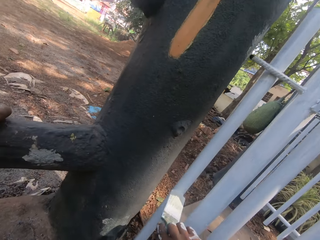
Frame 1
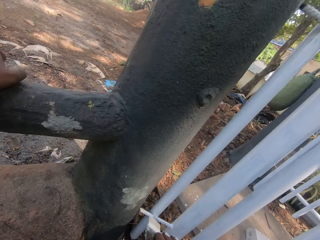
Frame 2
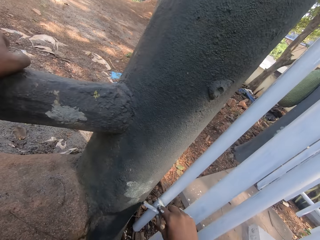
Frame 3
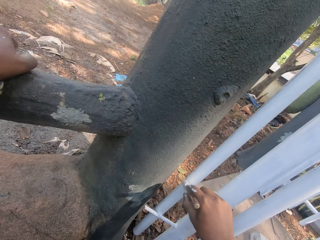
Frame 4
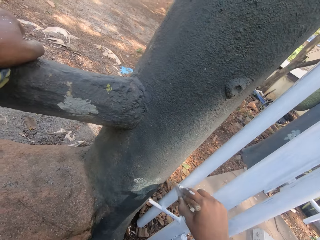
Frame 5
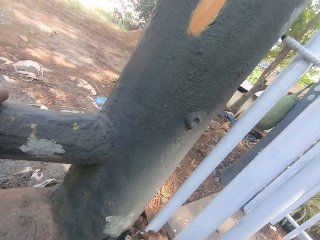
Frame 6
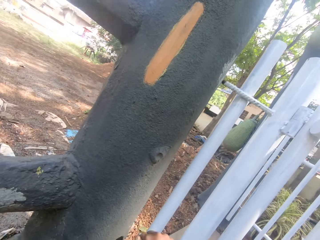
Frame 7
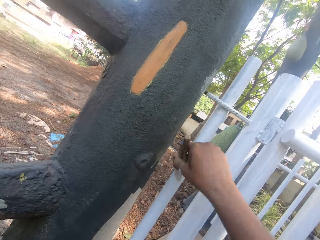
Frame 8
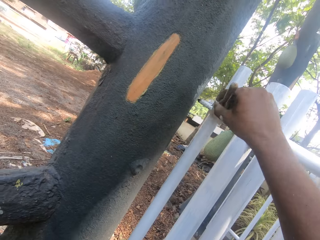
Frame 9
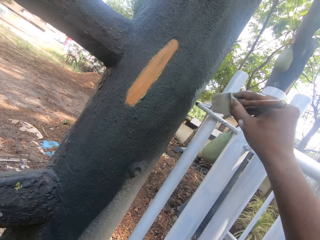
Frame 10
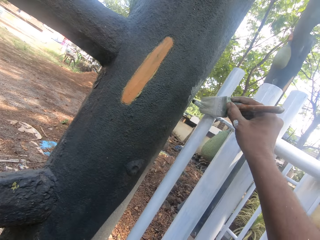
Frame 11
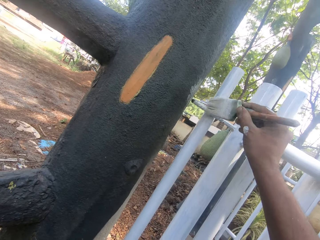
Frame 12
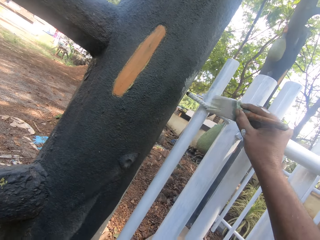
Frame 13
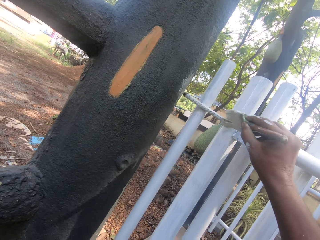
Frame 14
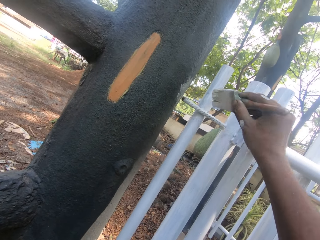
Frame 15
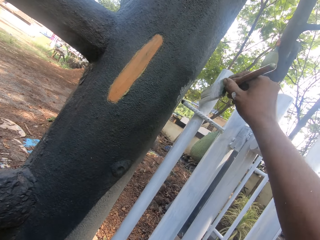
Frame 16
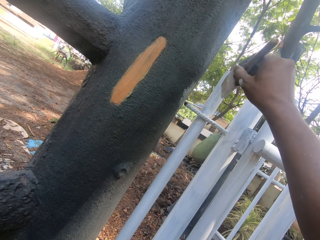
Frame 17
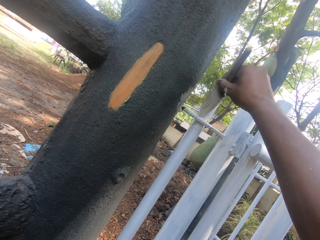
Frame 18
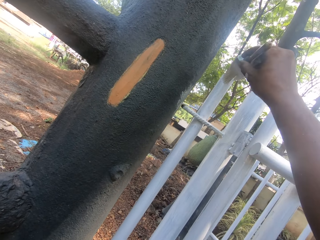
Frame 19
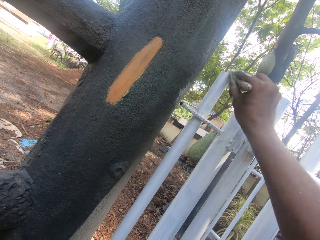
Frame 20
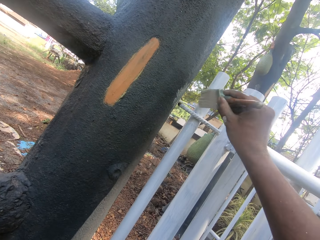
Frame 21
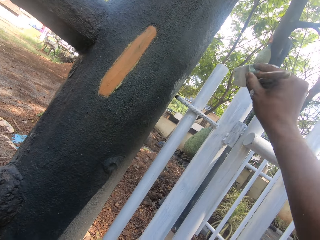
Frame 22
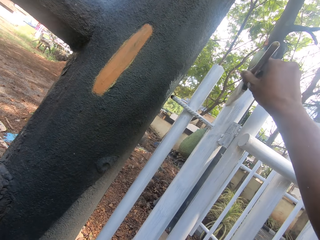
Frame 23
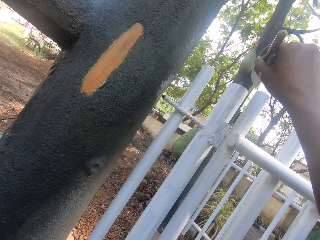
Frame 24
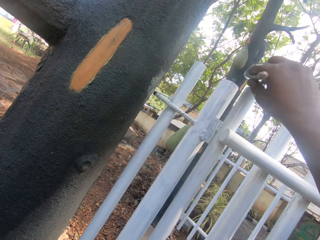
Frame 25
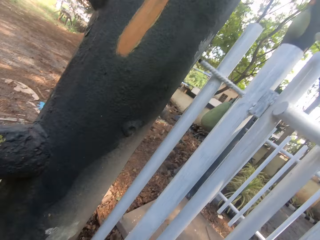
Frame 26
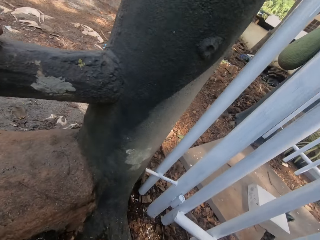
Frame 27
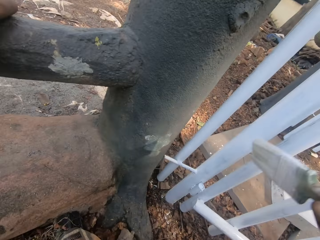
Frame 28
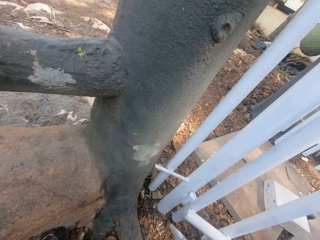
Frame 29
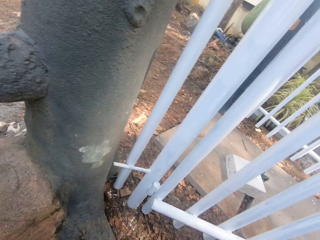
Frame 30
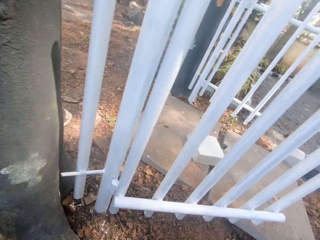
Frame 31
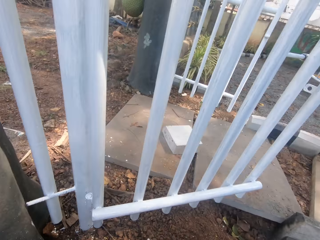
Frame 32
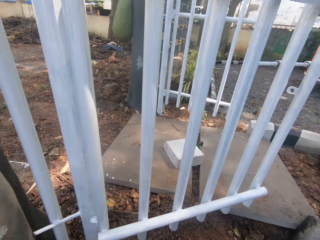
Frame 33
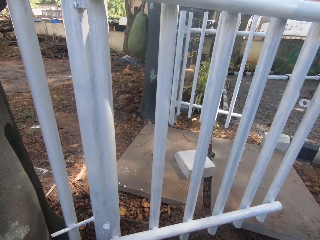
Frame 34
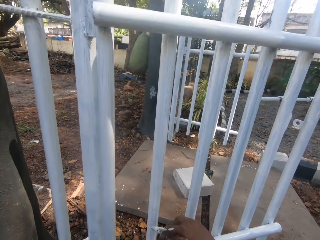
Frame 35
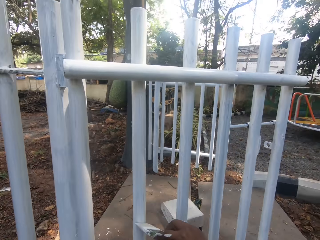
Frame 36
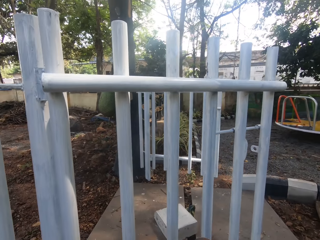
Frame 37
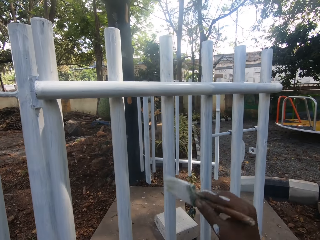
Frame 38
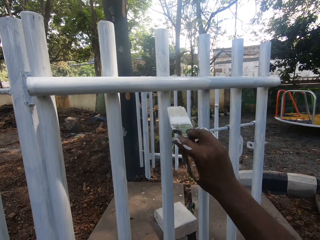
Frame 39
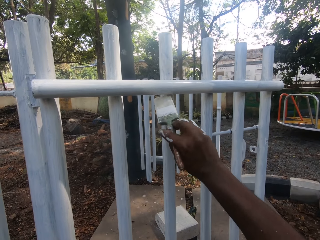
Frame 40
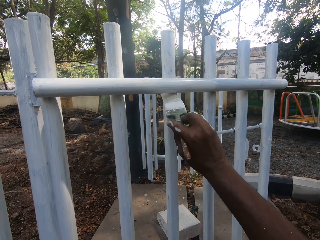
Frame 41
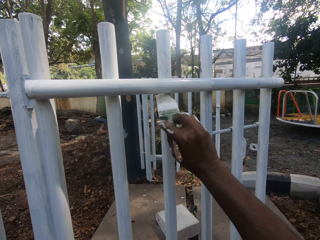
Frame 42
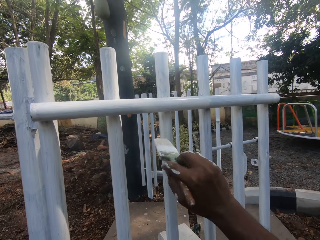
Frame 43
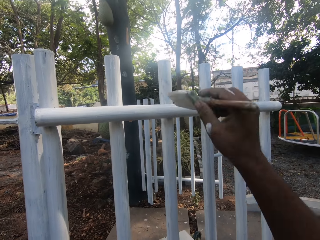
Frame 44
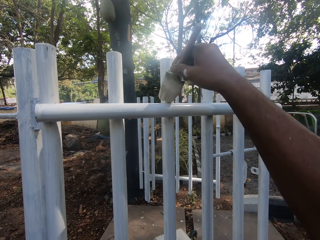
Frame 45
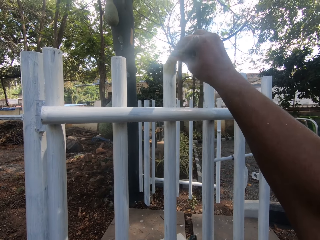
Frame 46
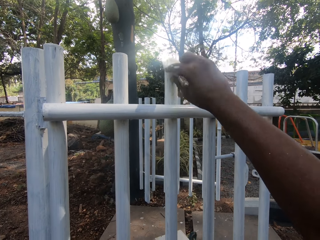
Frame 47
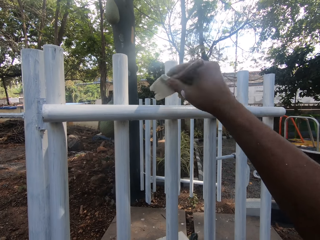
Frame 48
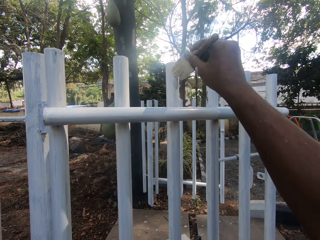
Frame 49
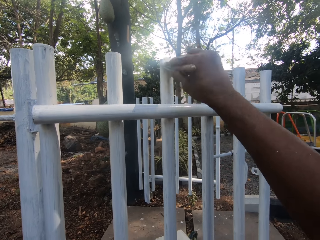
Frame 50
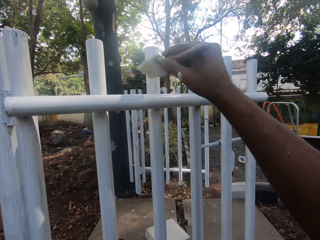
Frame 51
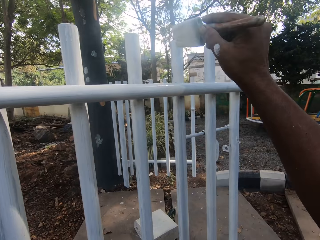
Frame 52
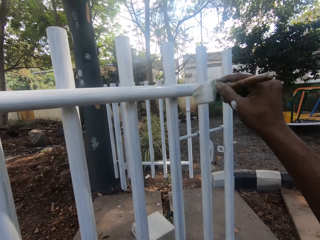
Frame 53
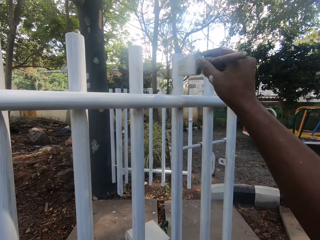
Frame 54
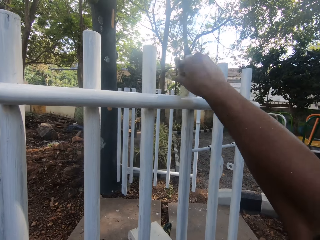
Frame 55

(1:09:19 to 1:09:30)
The camera wearer looks around. They paint on the gate.

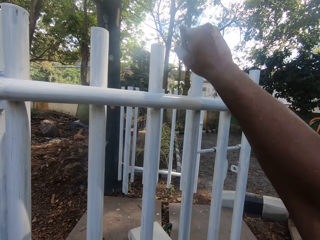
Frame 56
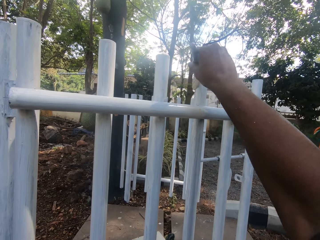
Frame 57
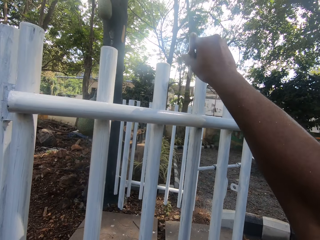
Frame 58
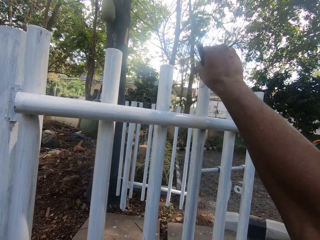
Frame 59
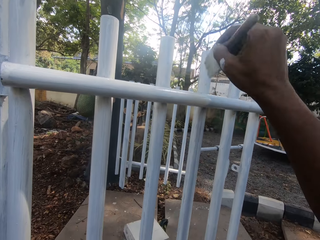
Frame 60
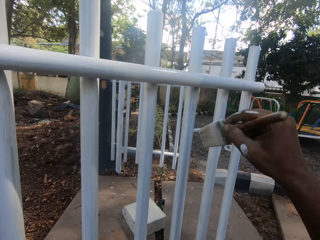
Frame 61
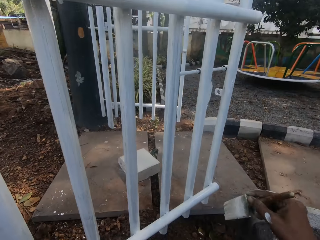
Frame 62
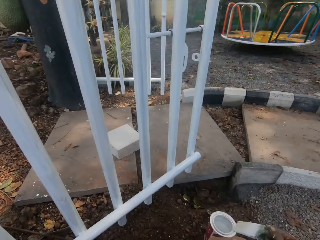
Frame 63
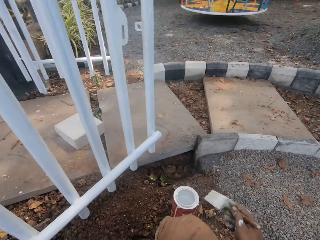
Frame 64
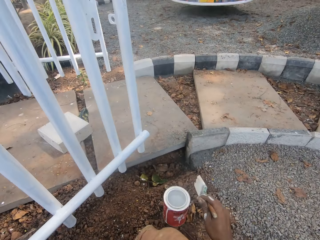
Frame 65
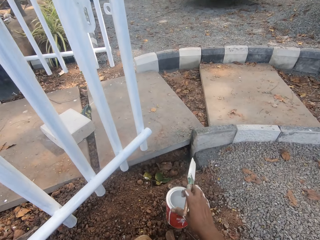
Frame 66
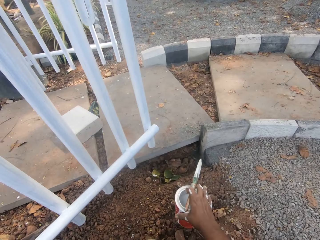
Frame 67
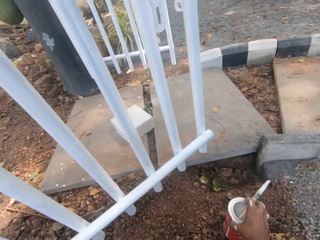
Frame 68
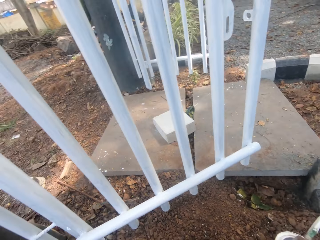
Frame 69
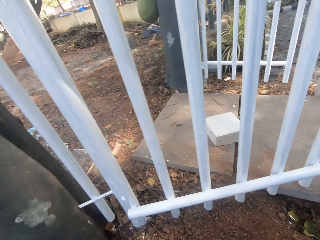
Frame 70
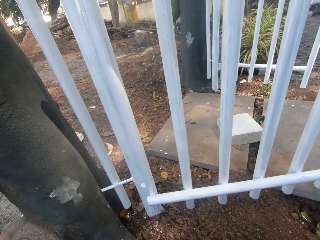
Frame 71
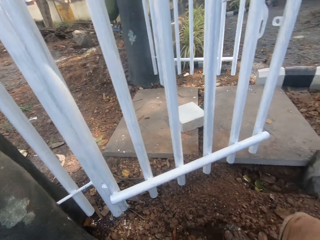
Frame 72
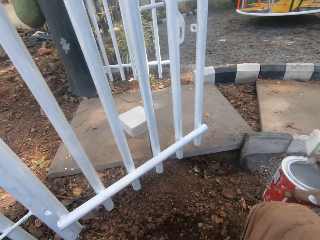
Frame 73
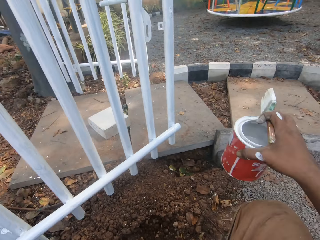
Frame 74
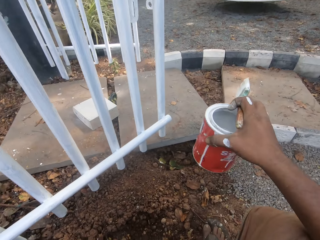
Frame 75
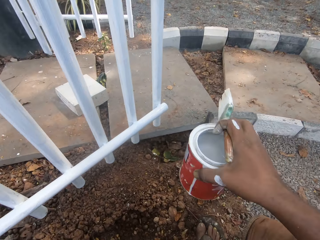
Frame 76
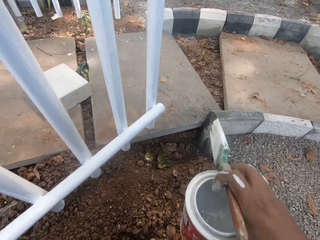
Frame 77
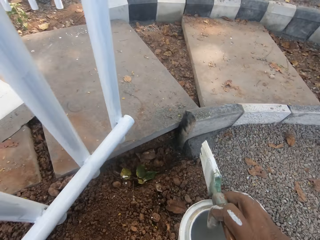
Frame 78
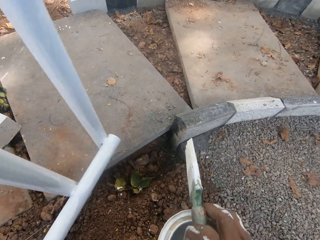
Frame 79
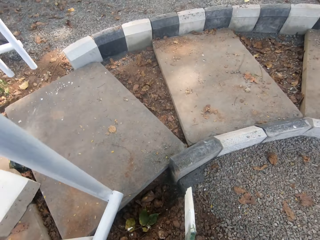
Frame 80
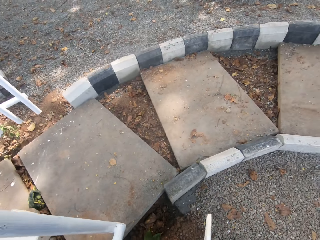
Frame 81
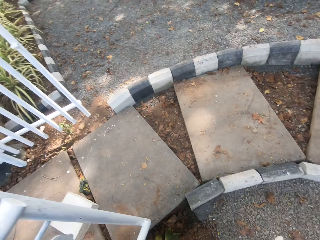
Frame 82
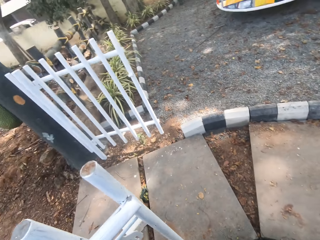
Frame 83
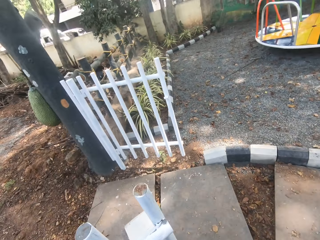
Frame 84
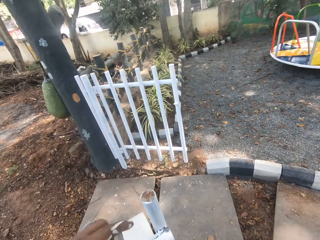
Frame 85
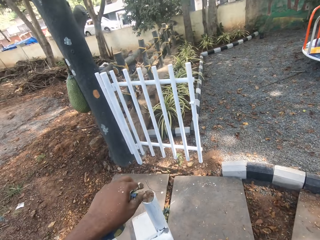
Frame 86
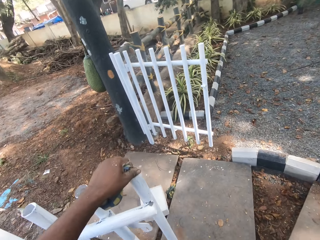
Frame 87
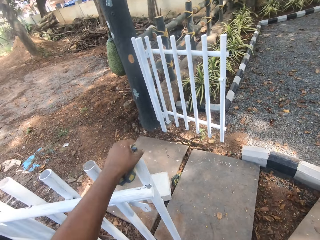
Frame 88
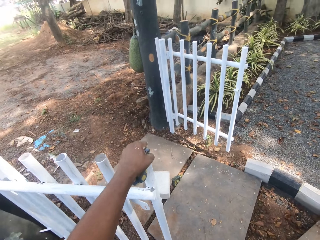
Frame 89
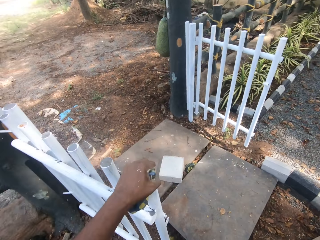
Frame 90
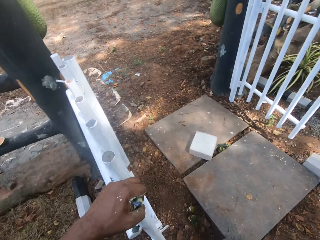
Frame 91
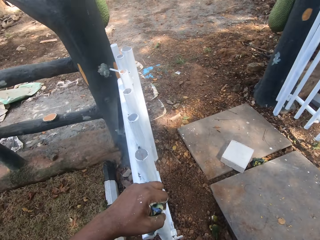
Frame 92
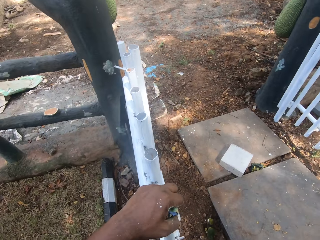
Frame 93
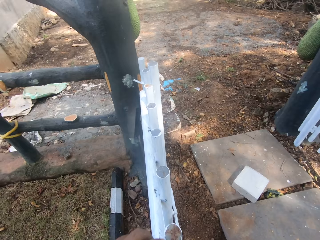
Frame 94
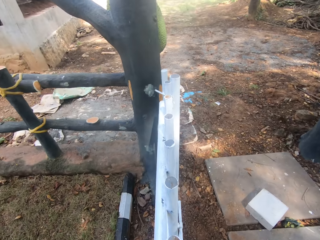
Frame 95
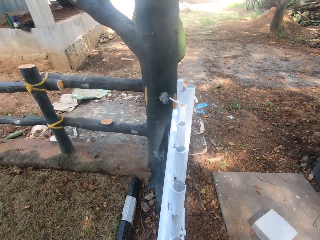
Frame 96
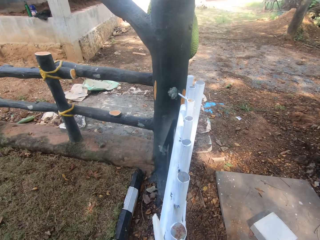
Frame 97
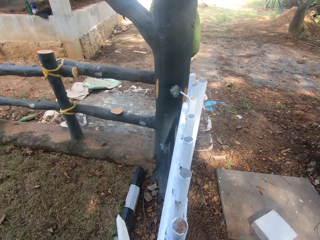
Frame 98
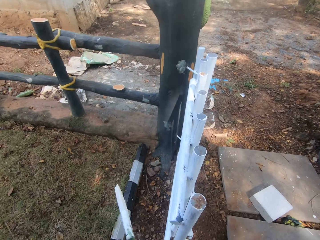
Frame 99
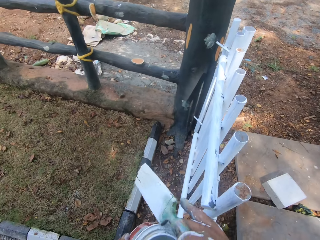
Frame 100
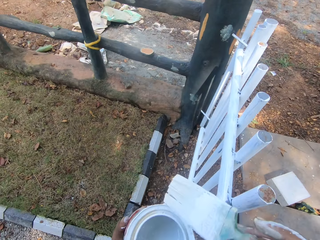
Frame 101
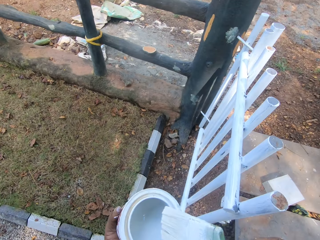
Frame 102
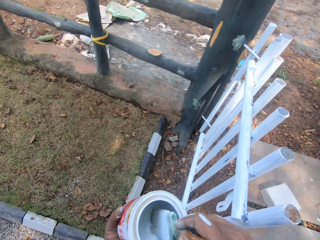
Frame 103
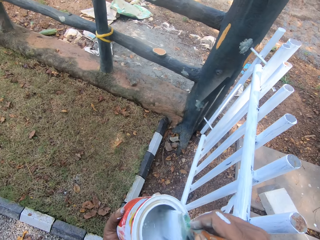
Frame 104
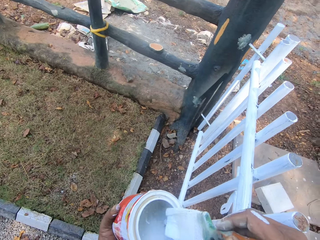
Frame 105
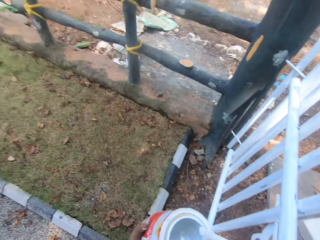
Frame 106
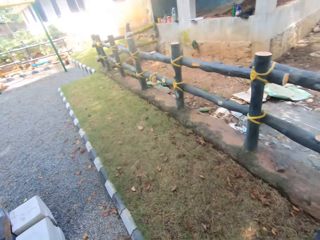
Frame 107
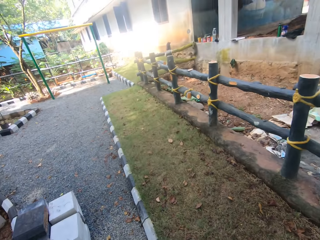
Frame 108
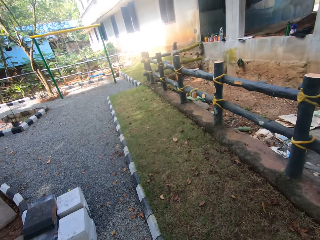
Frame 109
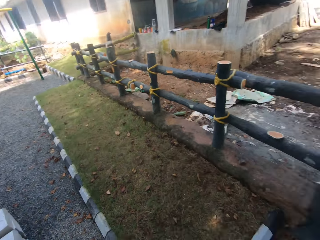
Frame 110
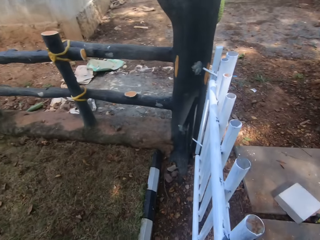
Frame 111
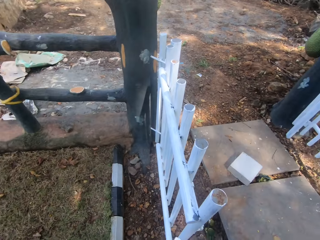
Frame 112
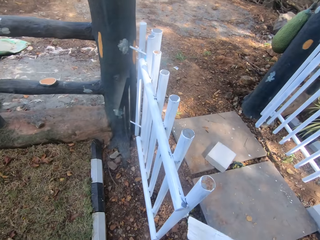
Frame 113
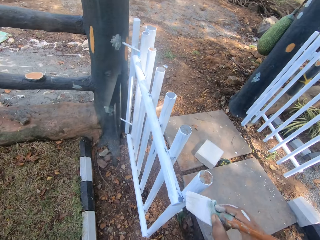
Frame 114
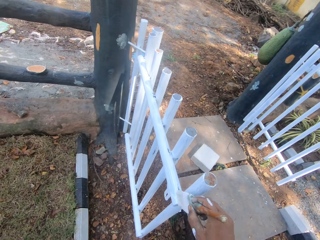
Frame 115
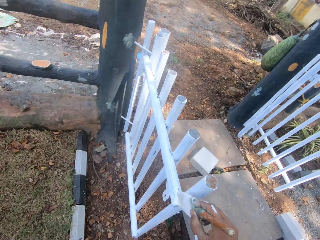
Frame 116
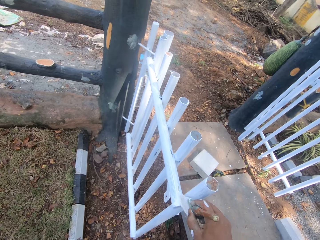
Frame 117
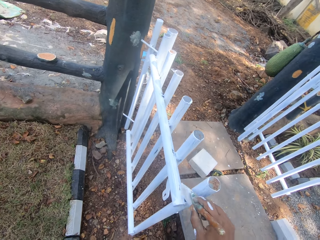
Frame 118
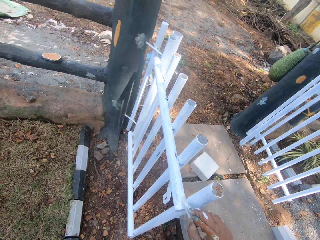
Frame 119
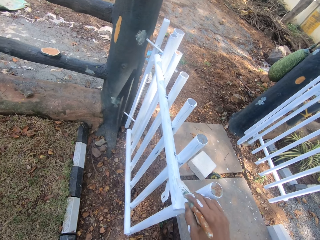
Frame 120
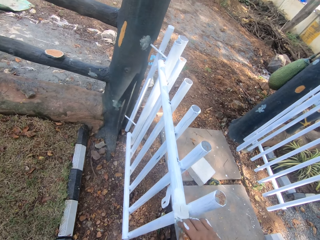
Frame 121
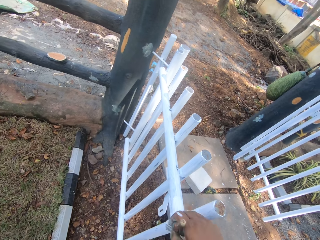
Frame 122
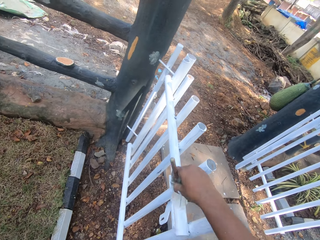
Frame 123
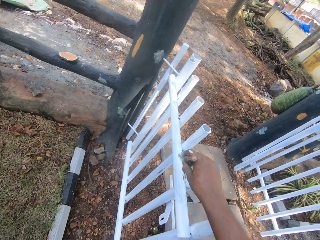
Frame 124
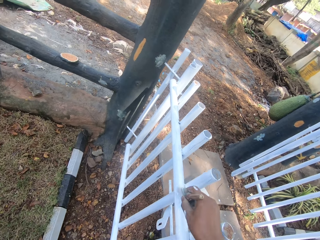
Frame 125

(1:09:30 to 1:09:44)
The camera wearer picks up a paint can on the ground. They hold the container. They look around. They stand beside the metal rail. They walk on the ground. They align the gate. They hold the metal rail. They look around. They dip the paint brush in the container. They look on the other side. They paint the metal rail.
